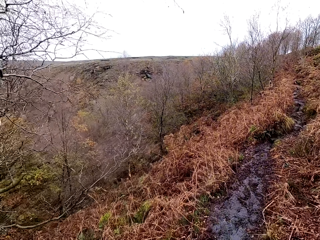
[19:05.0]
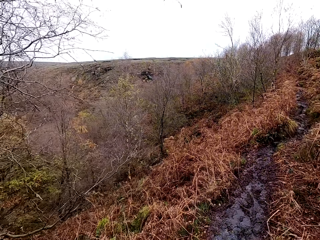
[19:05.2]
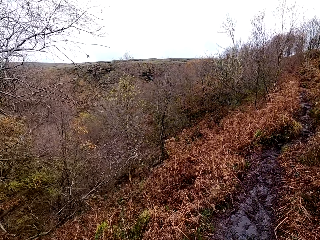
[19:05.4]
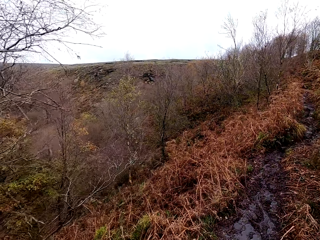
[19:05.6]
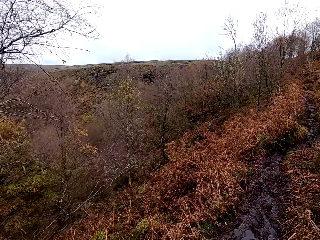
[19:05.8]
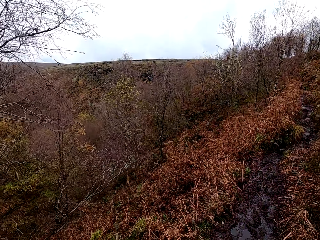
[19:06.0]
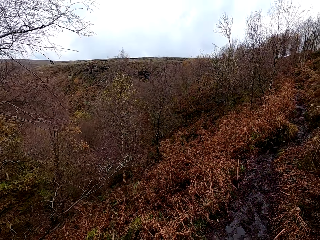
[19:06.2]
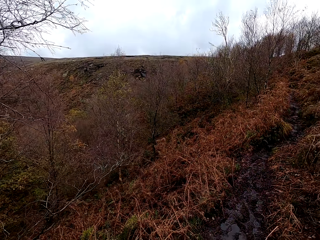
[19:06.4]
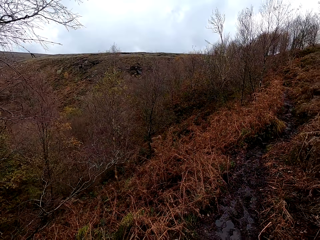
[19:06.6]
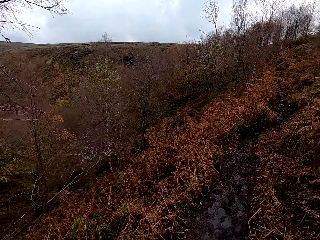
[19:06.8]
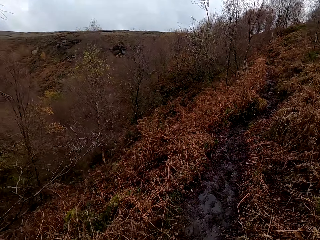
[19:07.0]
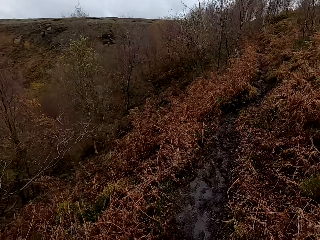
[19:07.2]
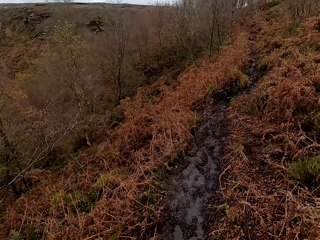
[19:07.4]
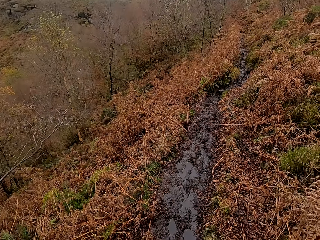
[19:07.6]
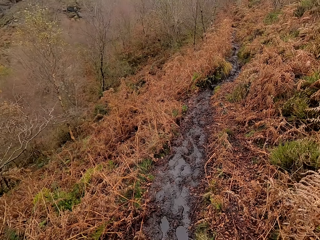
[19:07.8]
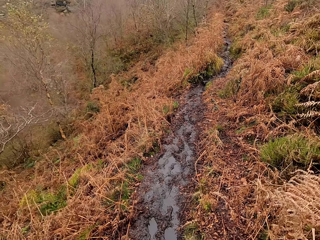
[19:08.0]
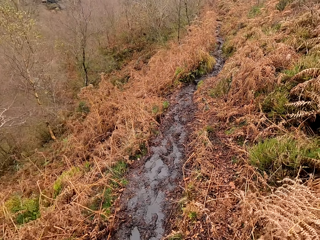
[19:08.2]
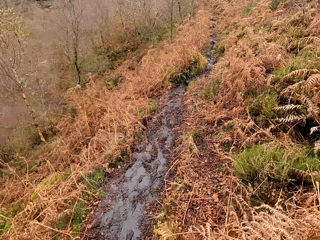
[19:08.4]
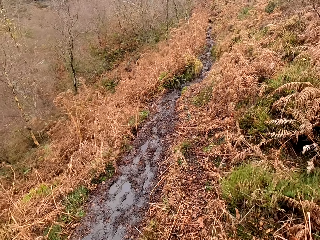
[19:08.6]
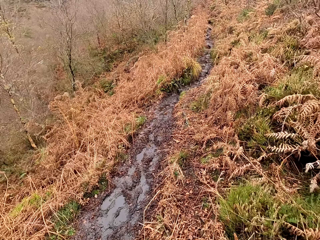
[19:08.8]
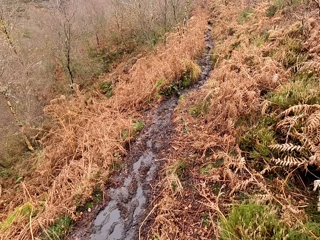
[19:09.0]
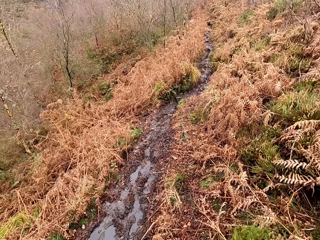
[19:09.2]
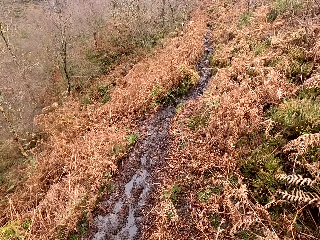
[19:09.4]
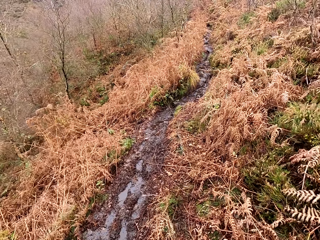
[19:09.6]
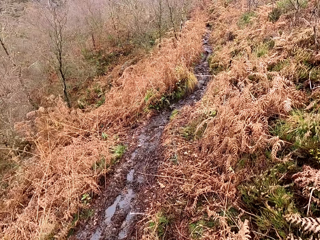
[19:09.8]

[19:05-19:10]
The camera wearer walks.

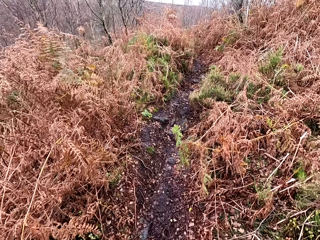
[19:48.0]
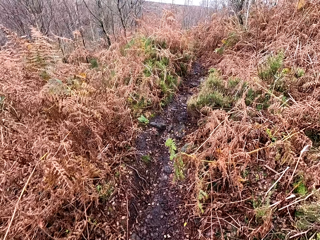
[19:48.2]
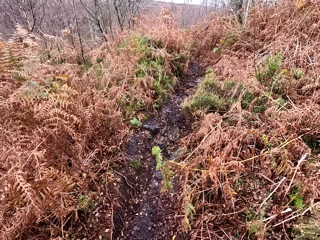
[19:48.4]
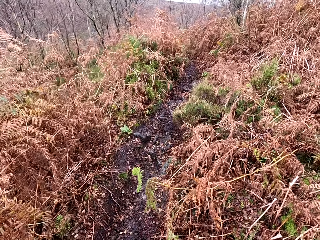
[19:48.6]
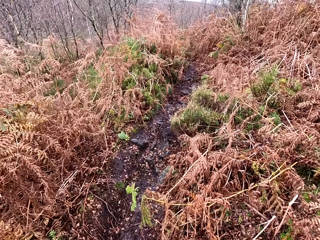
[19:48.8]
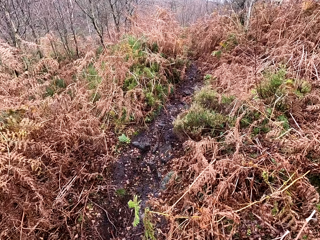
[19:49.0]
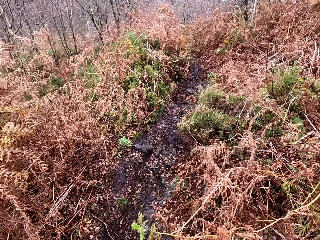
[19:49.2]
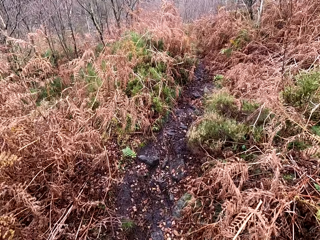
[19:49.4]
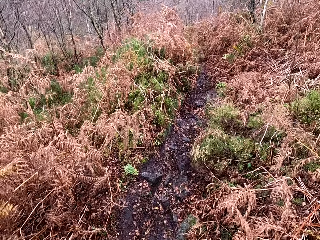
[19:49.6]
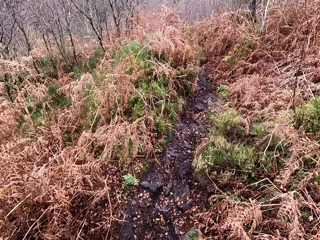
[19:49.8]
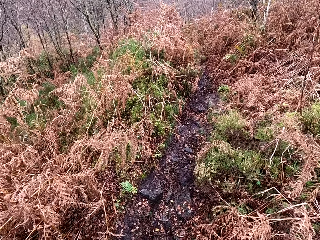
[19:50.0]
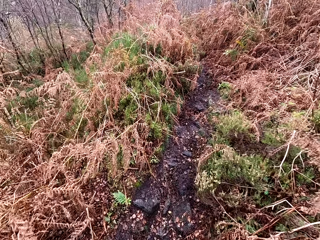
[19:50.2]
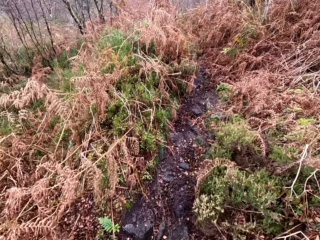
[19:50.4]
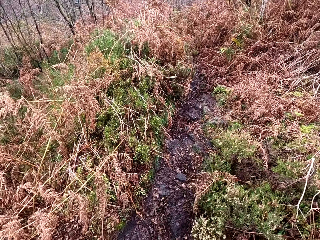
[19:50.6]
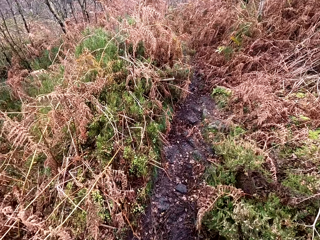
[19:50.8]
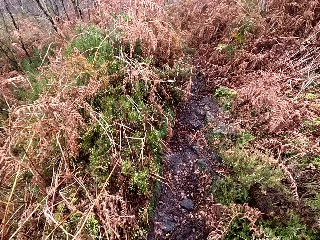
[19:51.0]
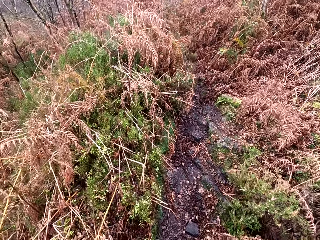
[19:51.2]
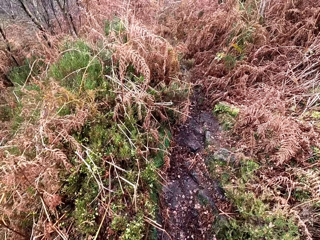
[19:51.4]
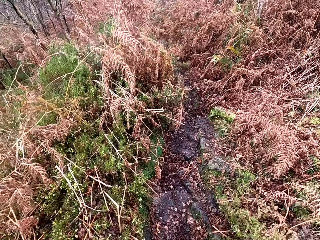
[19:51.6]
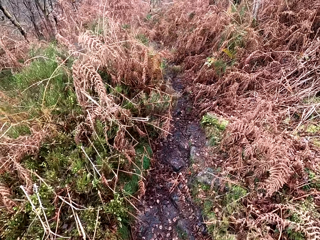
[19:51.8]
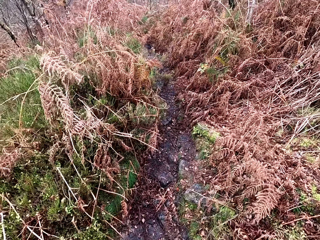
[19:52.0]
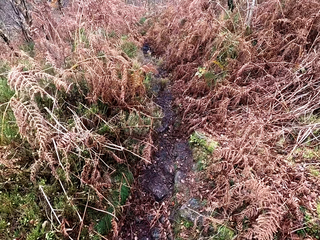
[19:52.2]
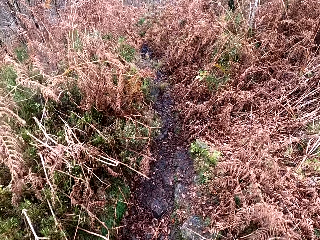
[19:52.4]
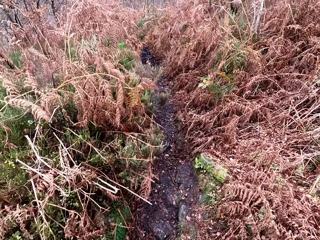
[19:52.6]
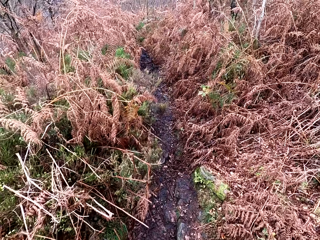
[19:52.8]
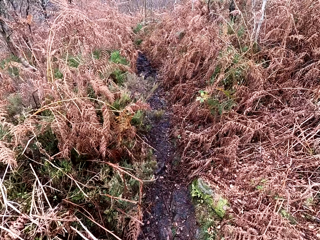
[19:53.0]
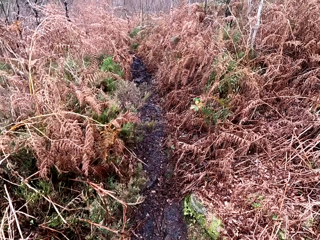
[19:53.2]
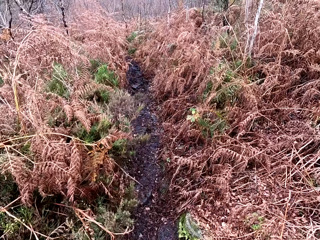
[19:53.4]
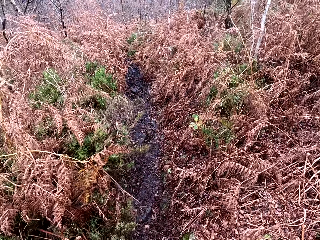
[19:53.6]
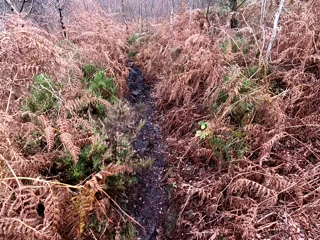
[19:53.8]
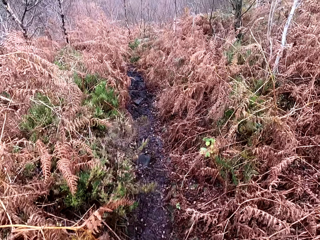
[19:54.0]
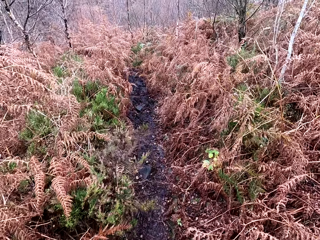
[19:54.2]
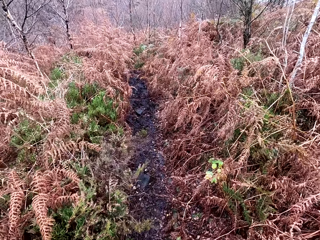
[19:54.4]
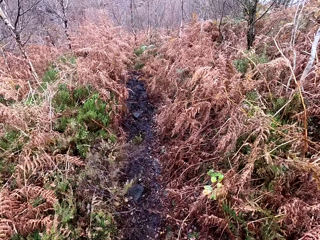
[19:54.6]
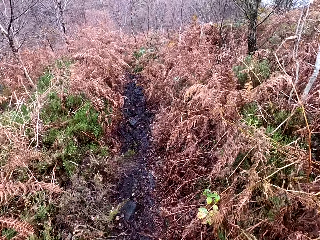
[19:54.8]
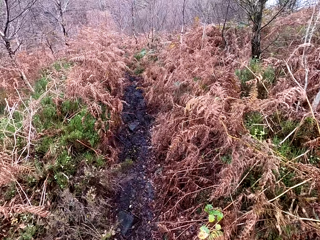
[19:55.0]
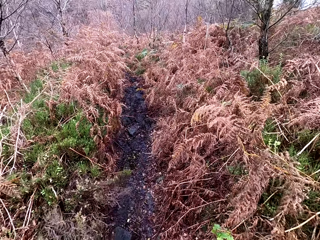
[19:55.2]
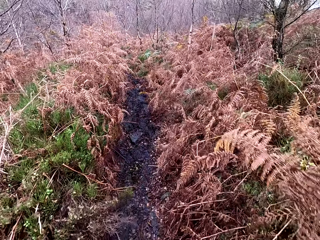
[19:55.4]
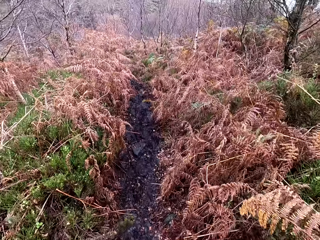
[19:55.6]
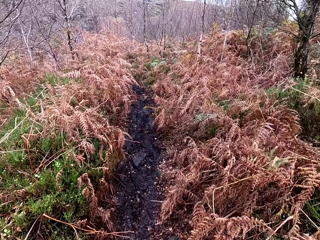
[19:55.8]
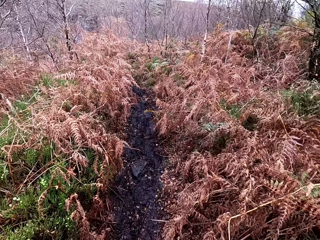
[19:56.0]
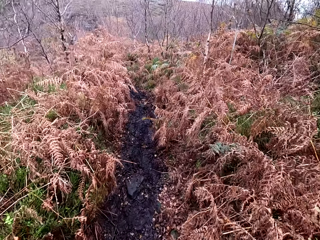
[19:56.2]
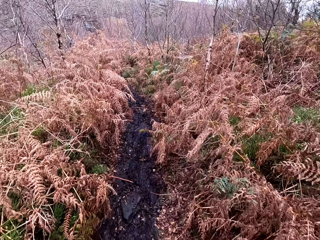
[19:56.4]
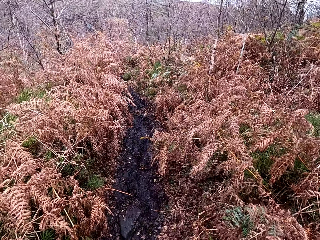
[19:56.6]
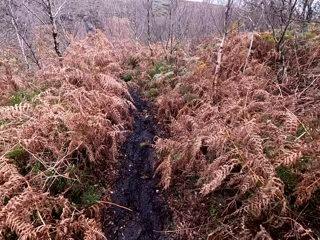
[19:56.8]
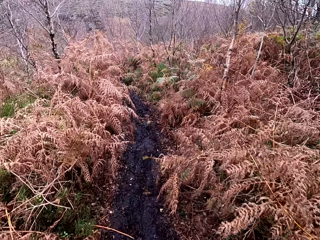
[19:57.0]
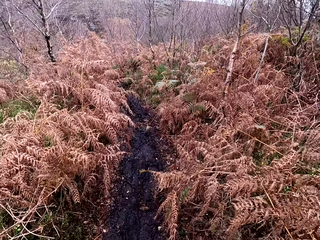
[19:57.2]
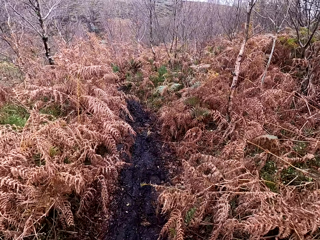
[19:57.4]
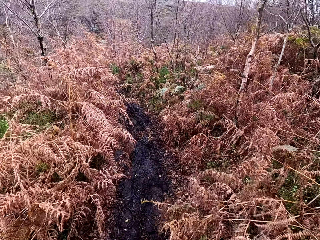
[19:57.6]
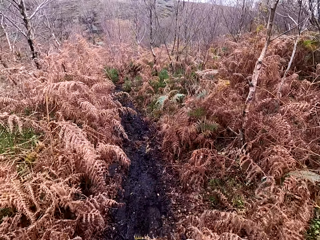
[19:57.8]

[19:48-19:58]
The camera wearer clears the throat. They walk.

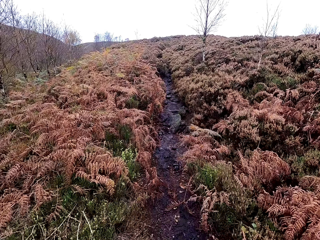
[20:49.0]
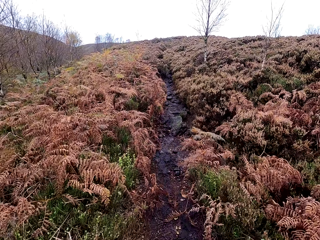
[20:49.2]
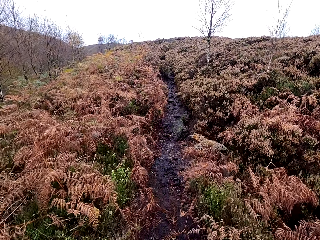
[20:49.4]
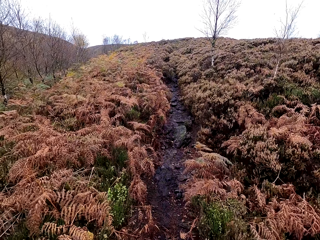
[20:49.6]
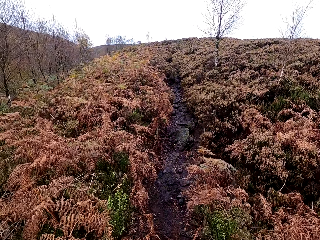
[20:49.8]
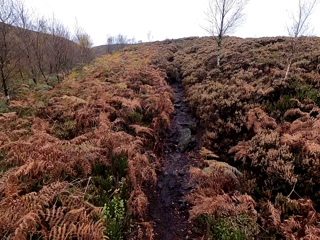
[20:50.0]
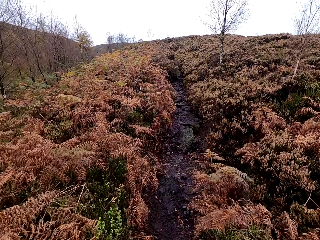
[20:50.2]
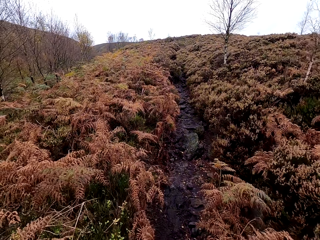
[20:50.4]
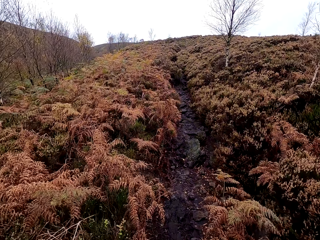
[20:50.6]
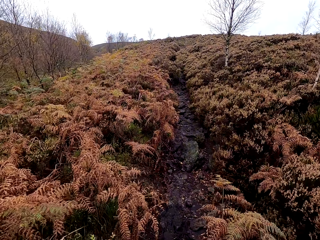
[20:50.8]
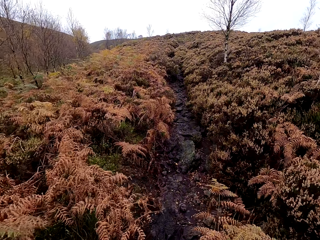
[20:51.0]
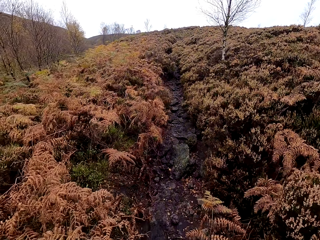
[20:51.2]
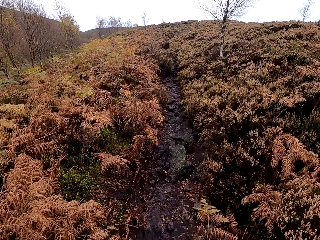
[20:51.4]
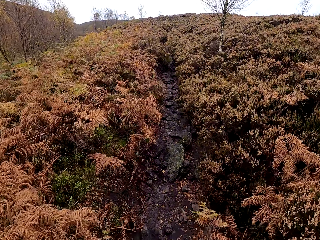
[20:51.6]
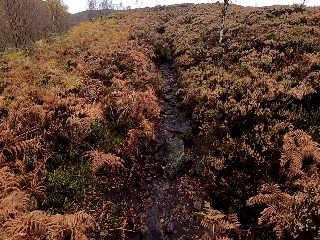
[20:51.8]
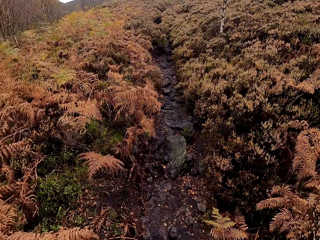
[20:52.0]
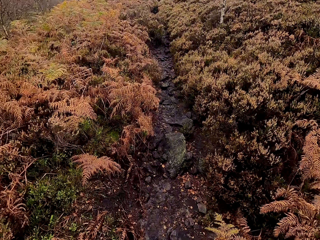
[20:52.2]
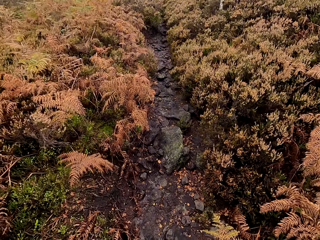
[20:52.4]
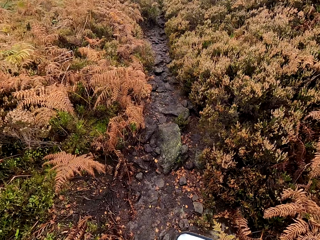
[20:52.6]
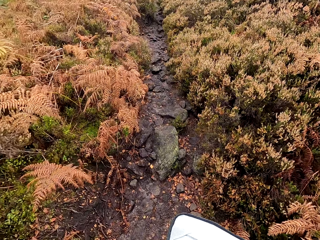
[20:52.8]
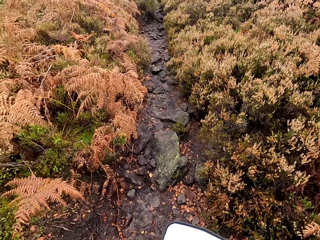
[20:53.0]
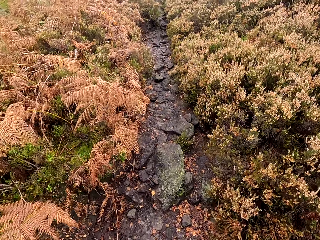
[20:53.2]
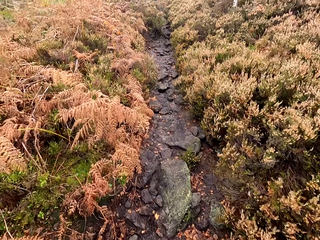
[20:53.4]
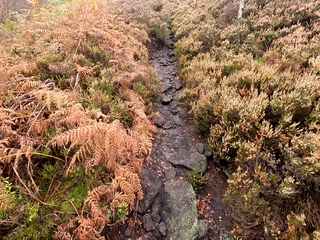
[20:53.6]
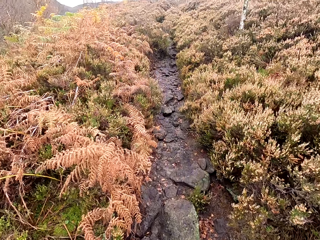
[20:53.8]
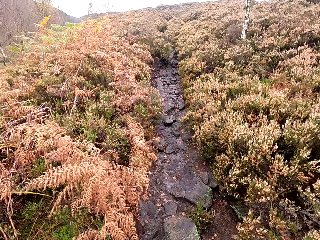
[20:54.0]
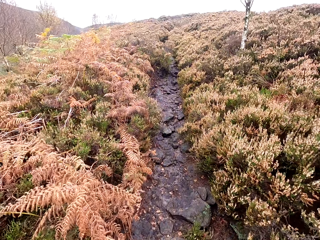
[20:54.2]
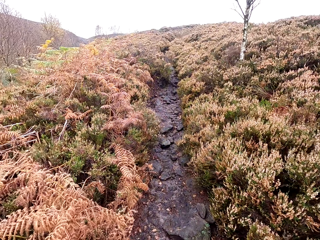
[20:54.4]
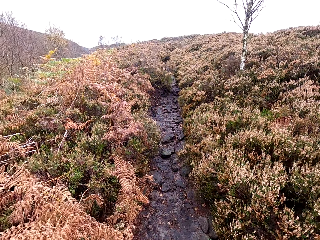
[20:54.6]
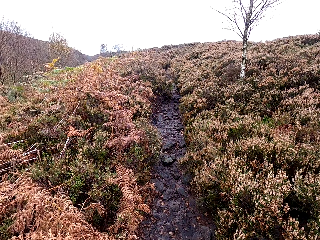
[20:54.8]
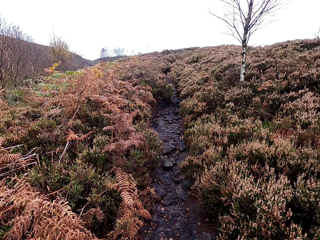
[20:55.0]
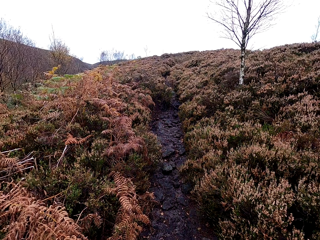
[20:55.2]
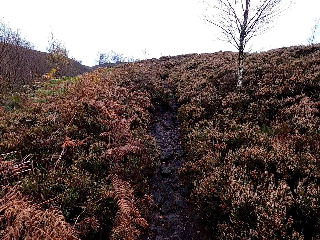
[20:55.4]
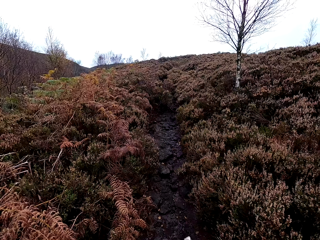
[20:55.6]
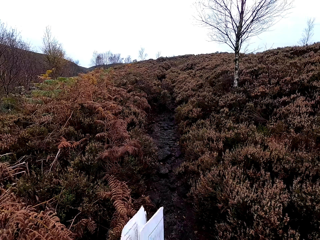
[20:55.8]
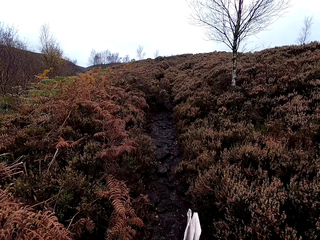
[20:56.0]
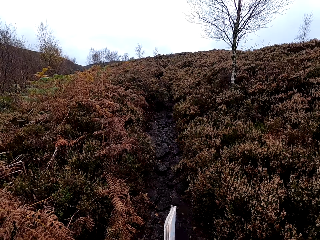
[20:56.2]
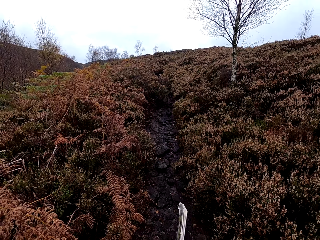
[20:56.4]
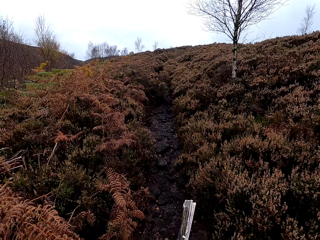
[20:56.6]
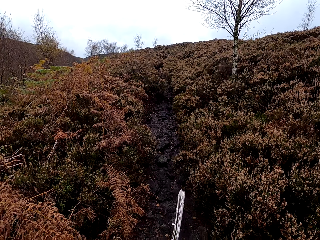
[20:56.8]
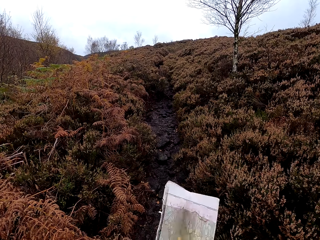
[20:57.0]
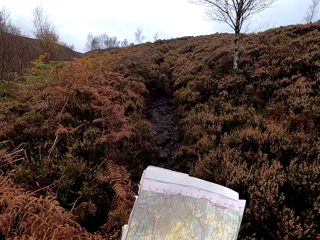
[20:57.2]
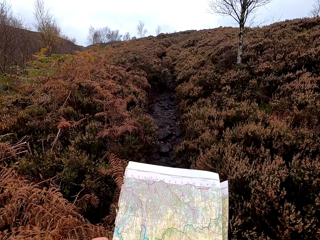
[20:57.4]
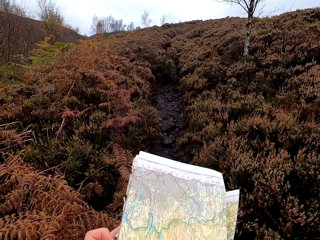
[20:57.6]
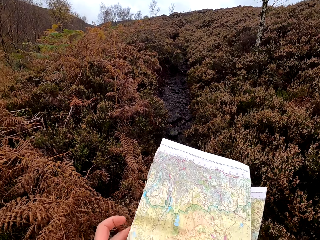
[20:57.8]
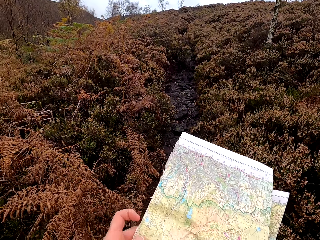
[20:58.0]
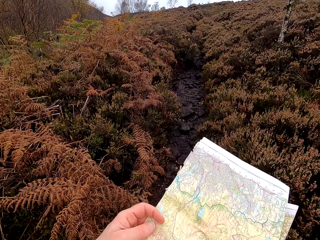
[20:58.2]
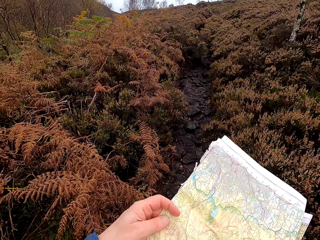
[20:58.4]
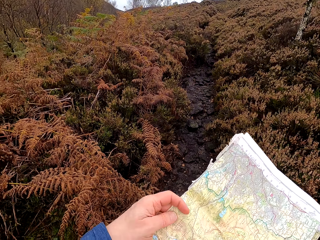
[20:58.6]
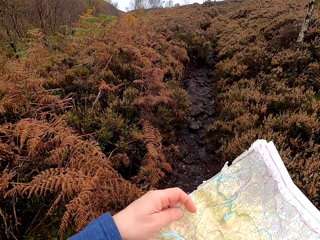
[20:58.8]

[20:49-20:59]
The camera wearer unzips a bag. They walk. They hold a map.
